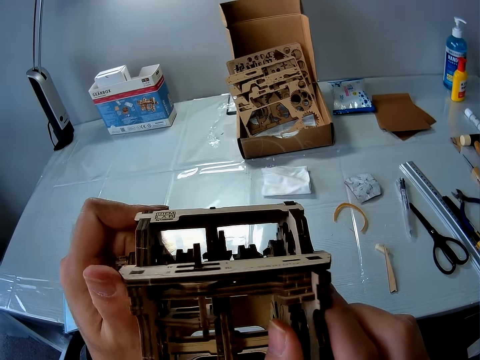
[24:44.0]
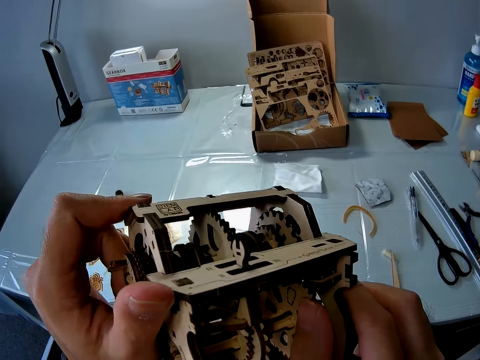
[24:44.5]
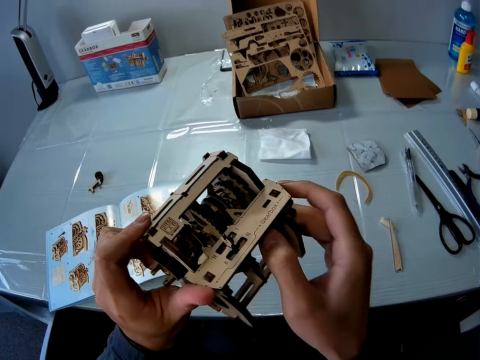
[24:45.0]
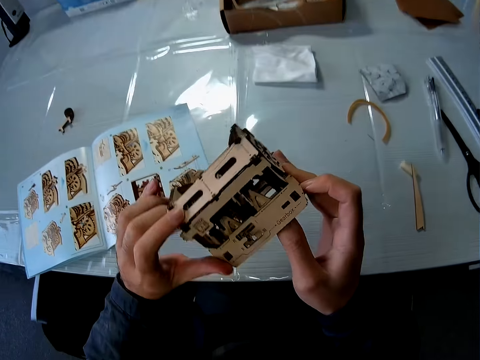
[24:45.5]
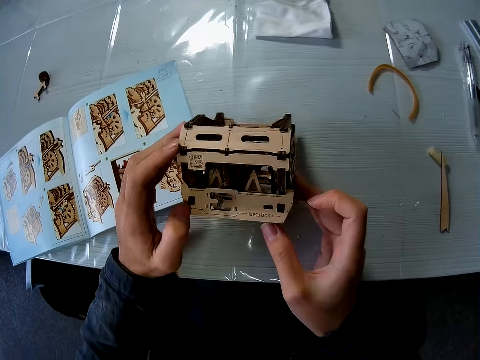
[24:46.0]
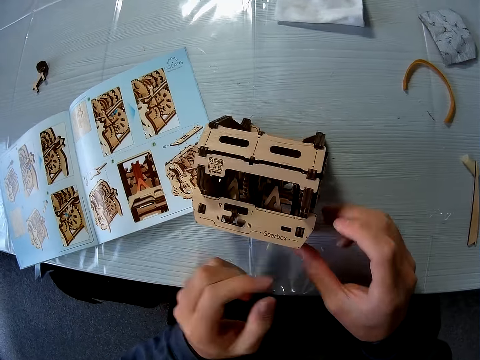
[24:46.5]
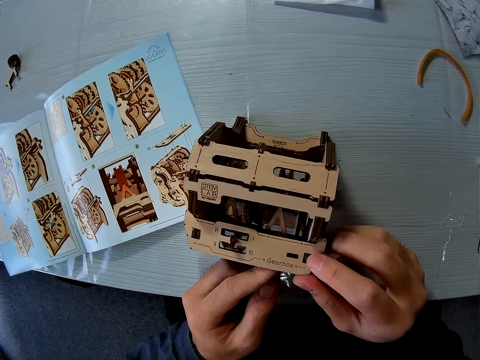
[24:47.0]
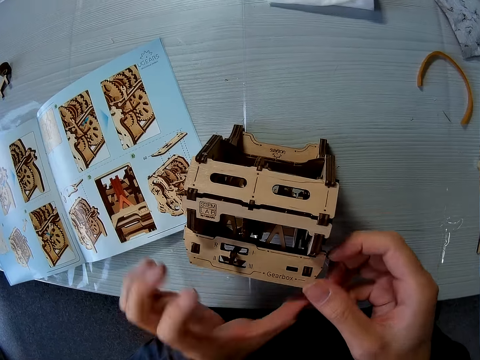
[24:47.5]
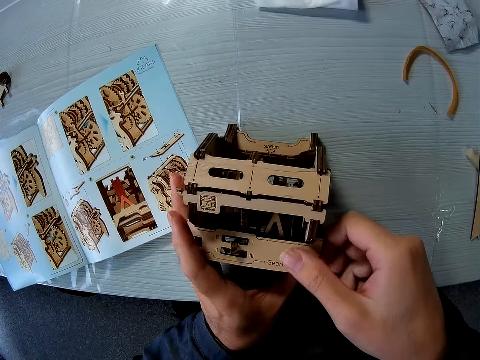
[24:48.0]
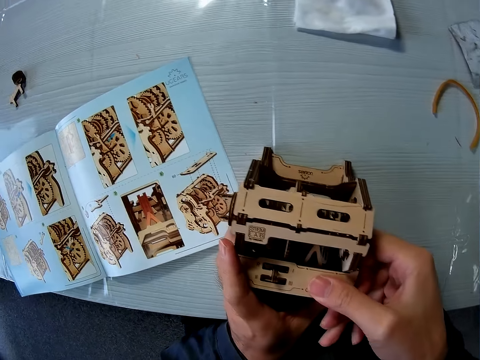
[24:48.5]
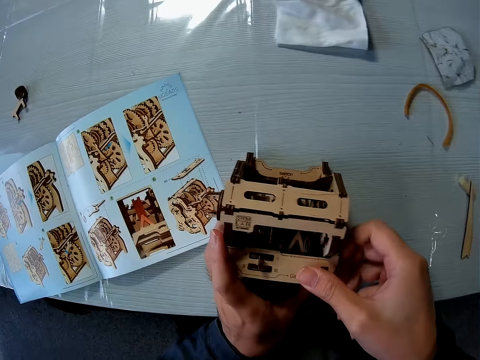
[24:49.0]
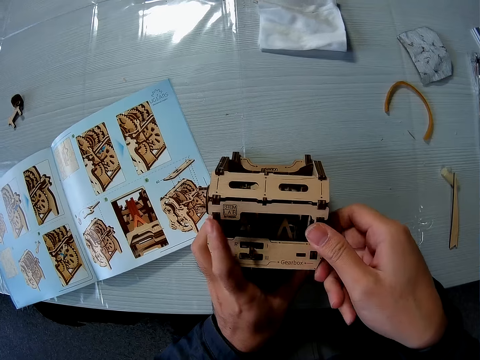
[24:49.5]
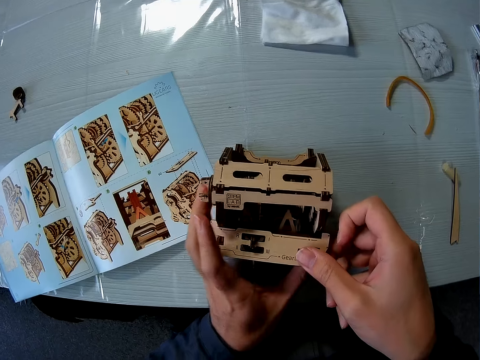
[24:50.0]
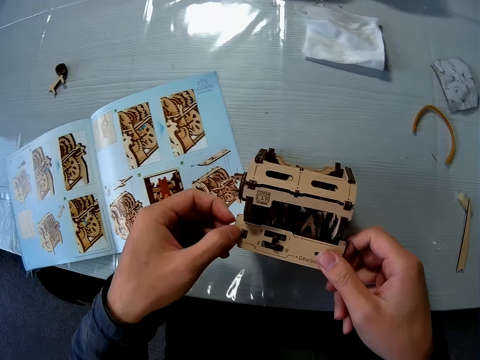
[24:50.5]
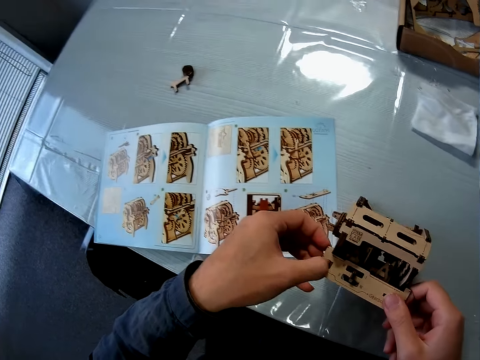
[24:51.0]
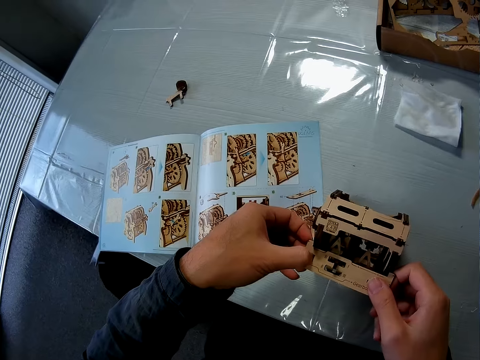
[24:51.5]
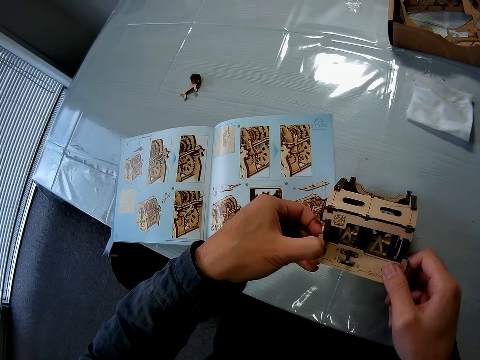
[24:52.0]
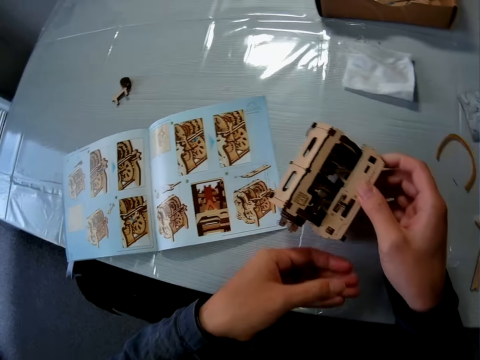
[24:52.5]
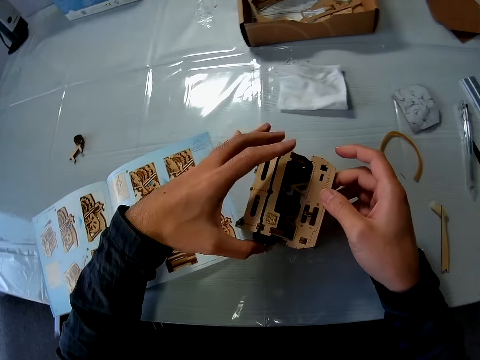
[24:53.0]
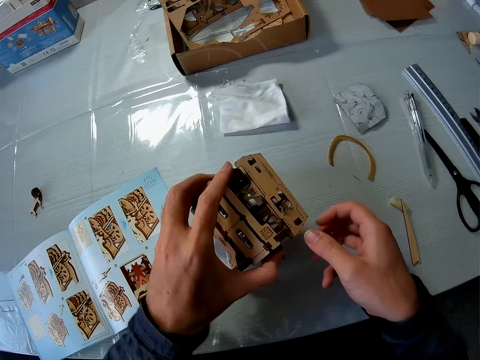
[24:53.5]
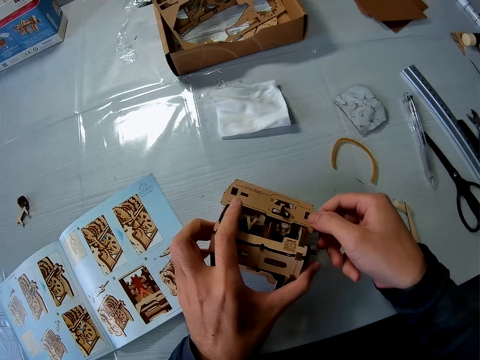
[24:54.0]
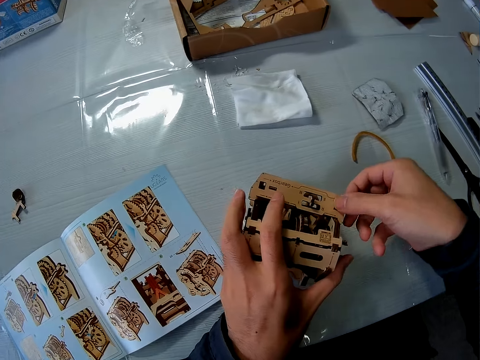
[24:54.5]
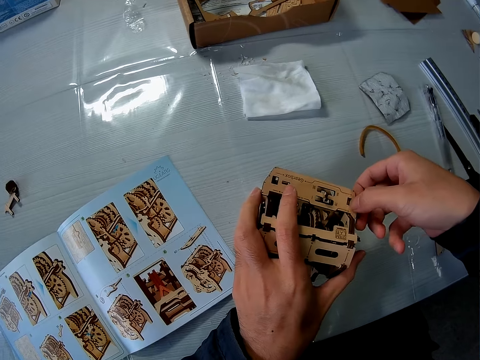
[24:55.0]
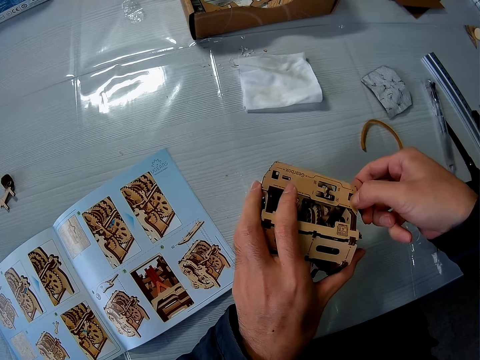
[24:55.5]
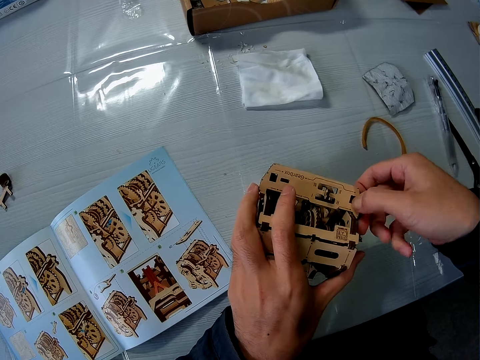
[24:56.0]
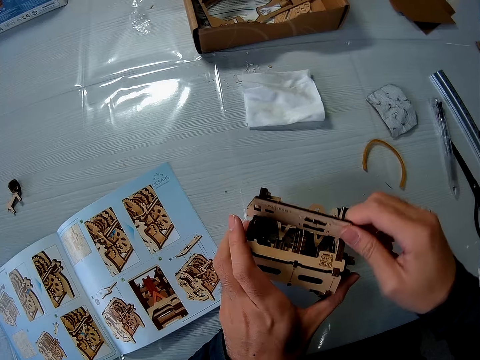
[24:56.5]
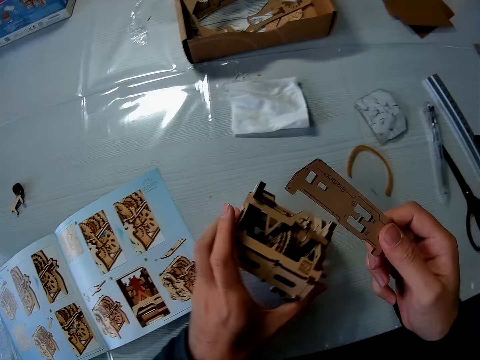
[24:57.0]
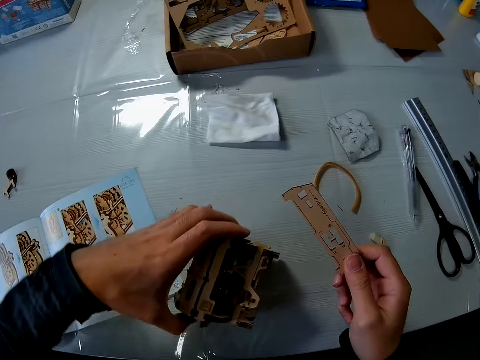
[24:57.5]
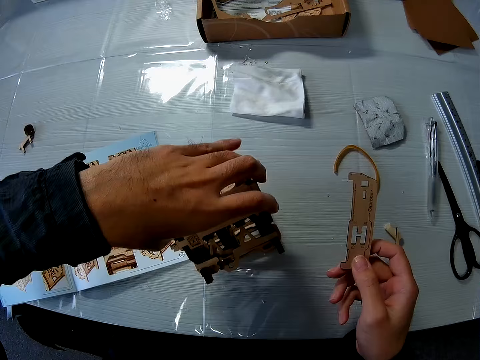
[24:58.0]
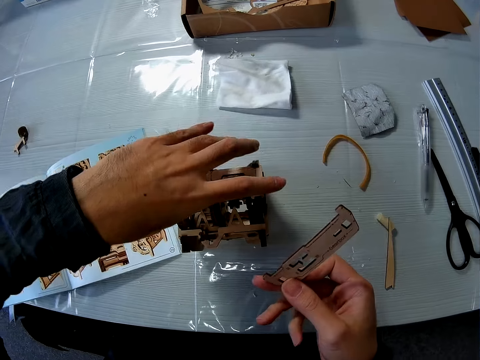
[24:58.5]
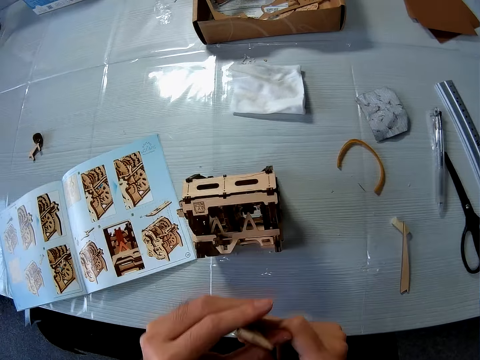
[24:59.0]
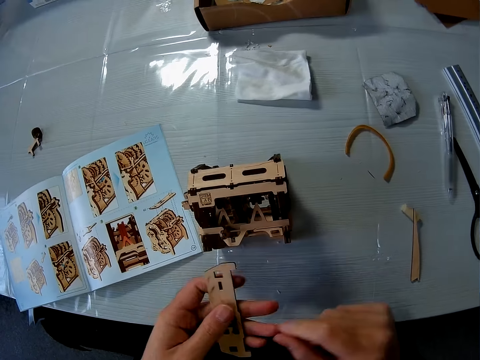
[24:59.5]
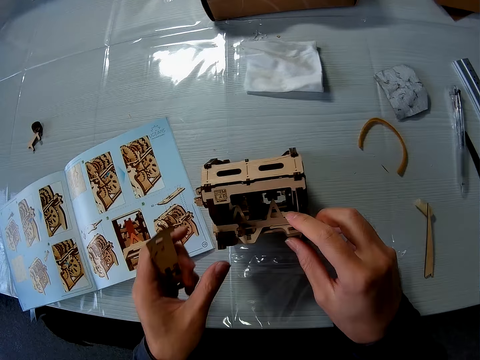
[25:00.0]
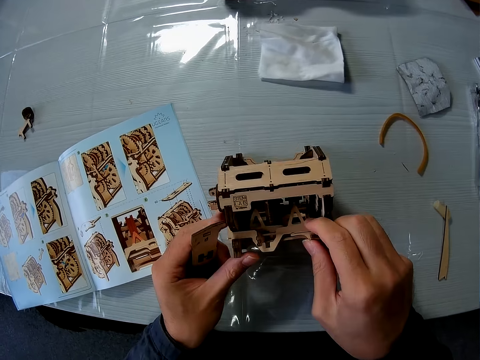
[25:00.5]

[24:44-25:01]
The camera wearer puts the wood puzzle or craft on the table. They construct the wood puzzle. They adjust the craft on the table. They turn the craft on the table. They disconnect the piece from the craft. They construct the wood puzzle. They turn the wood puzzle.
